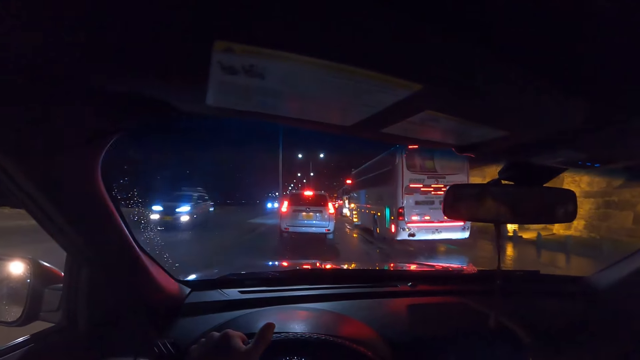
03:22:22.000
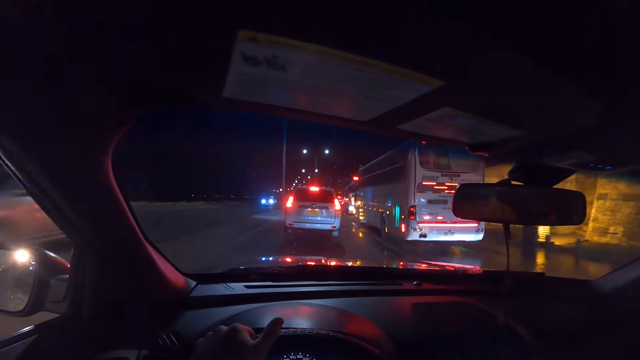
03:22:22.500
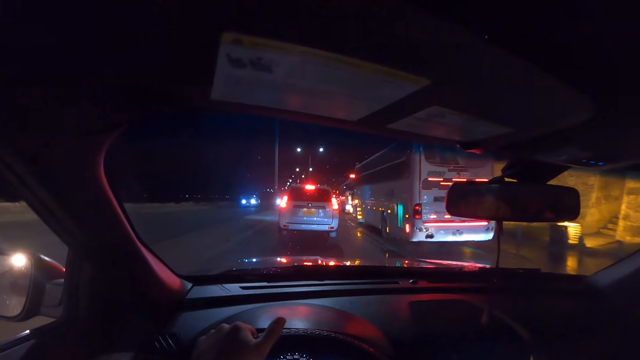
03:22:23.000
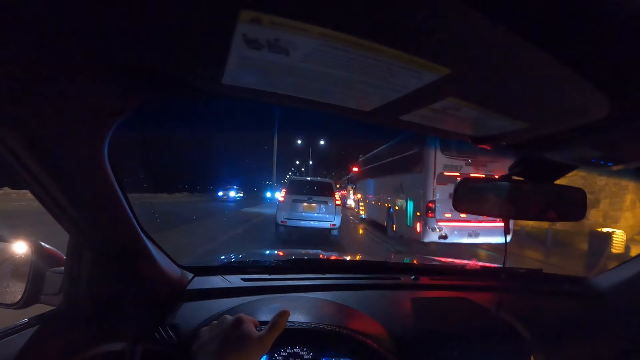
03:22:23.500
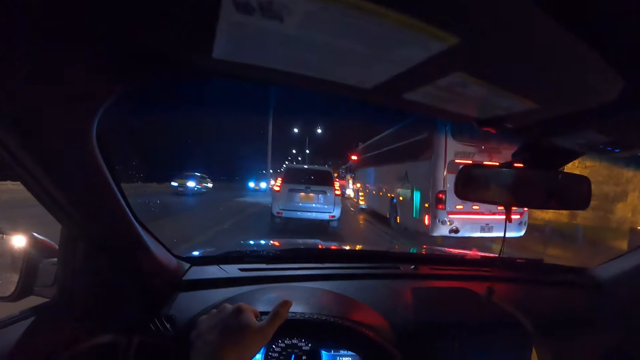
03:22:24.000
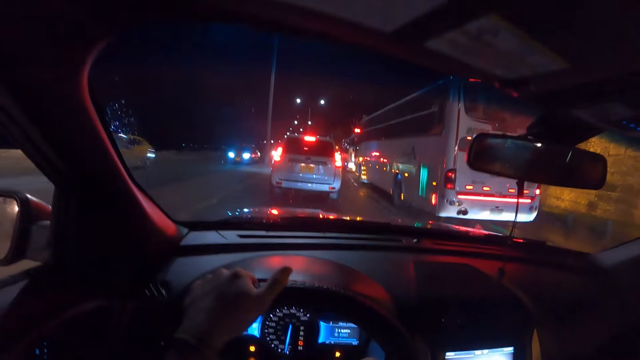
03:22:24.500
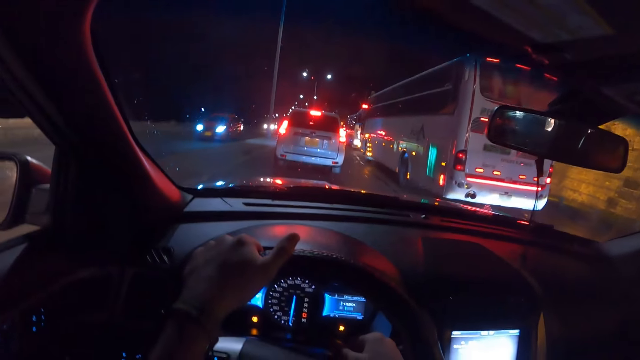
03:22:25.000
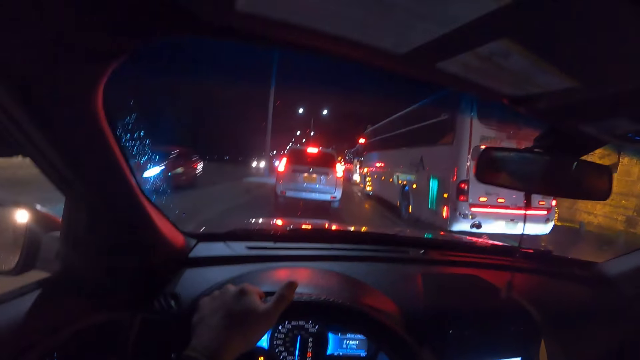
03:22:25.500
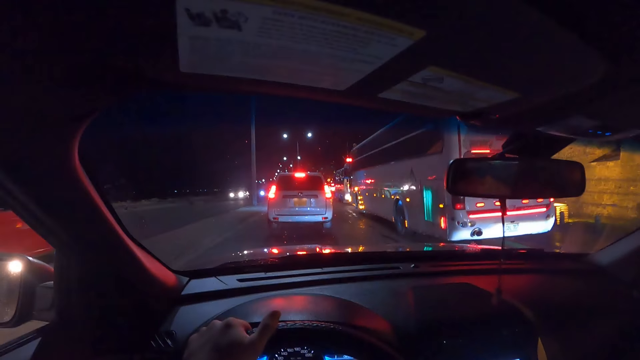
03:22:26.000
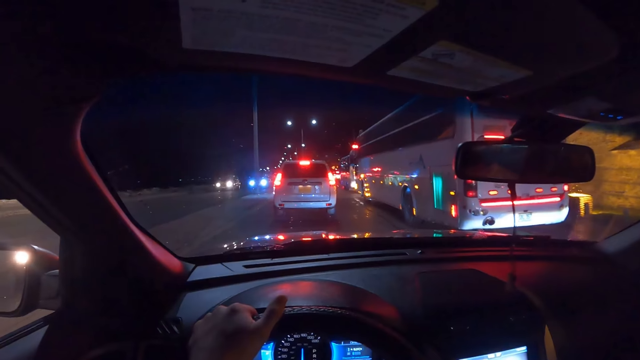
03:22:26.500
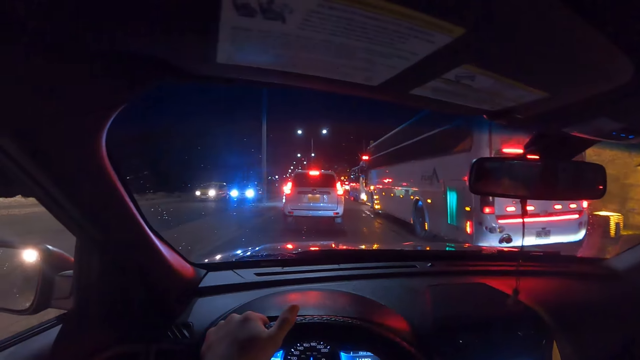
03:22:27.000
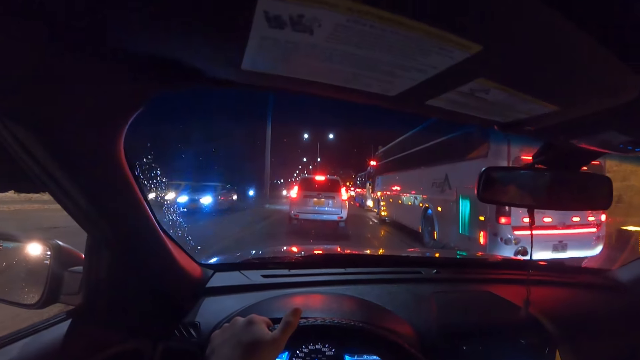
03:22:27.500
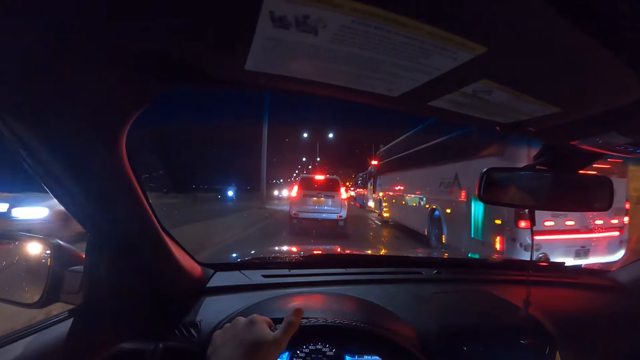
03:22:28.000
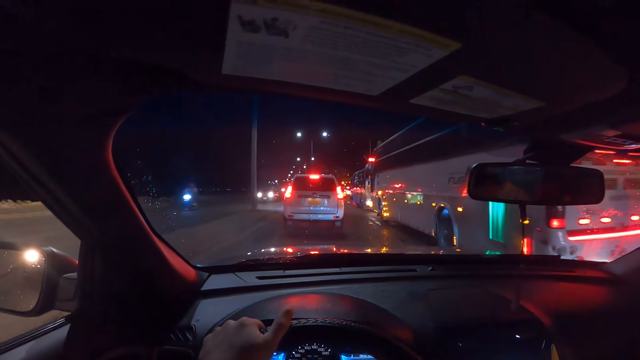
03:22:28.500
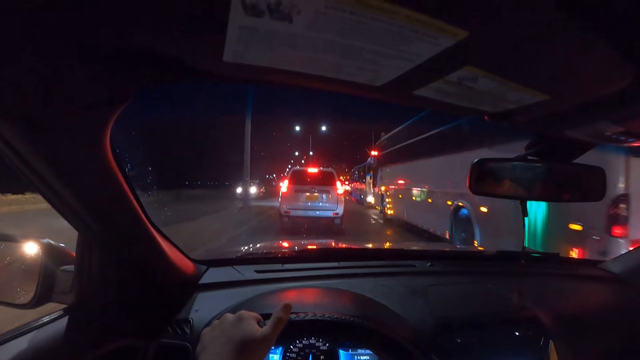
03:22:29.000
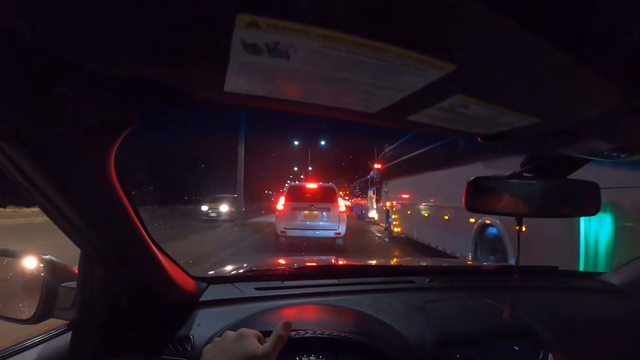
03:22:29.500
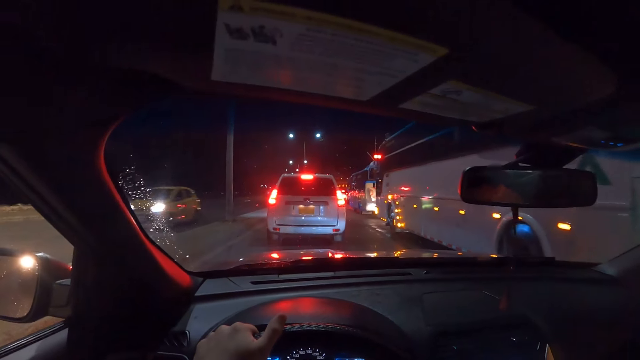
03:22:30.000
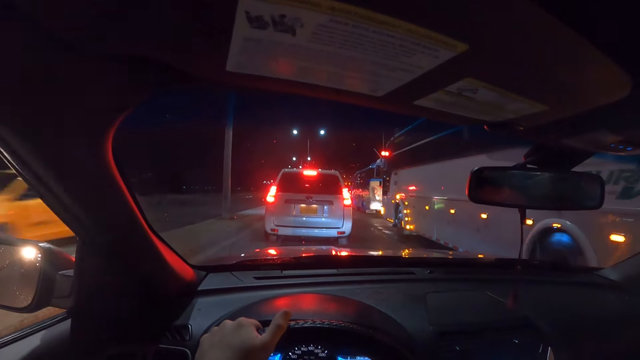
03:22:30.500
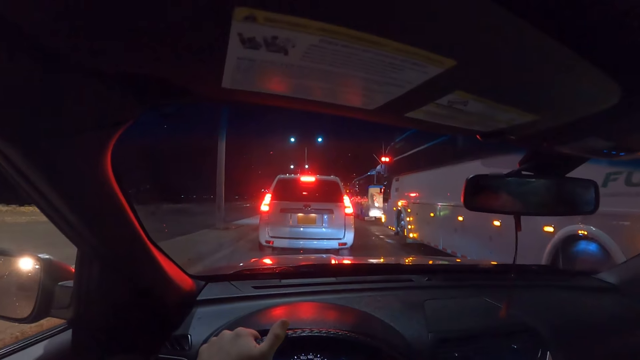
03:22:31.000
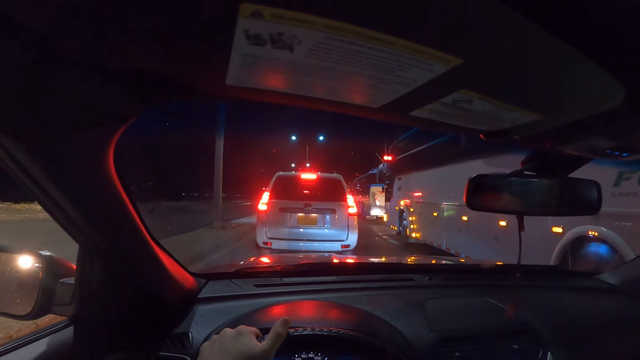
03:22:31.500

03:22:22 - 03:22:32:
A car drives past the camera wearer repeatedly. A motorcycle rides past them. A car drives past them.

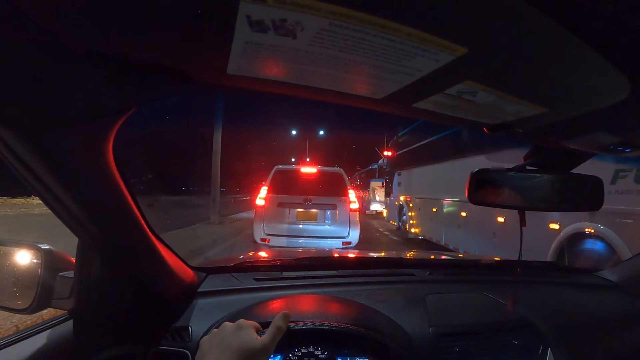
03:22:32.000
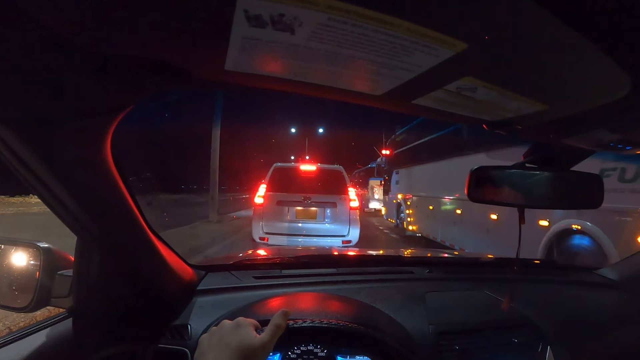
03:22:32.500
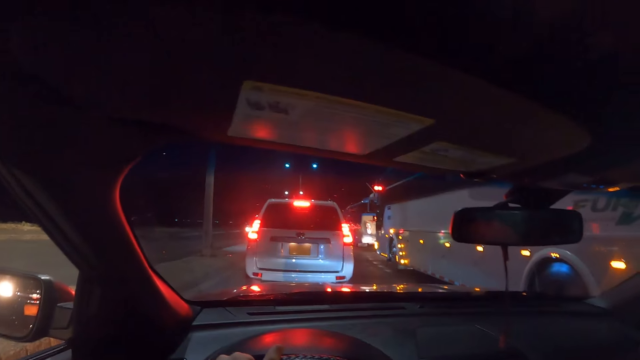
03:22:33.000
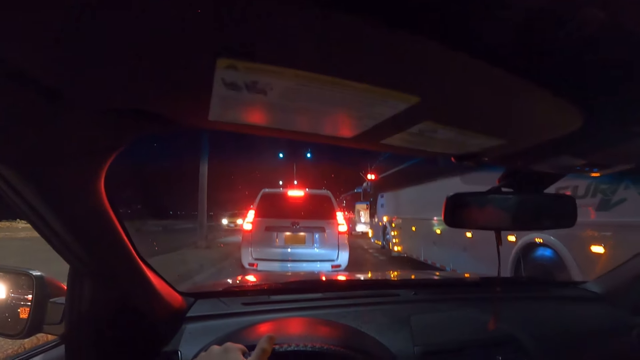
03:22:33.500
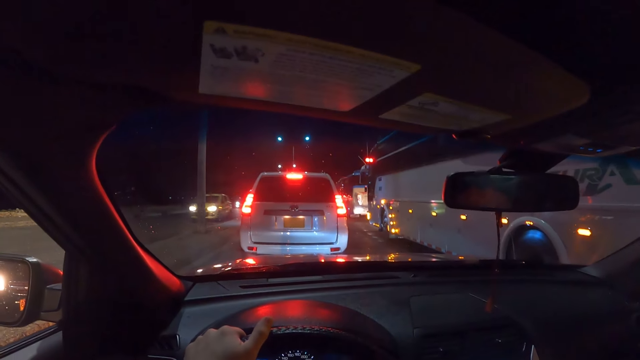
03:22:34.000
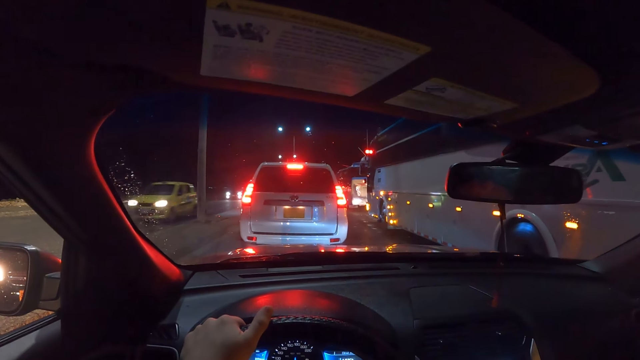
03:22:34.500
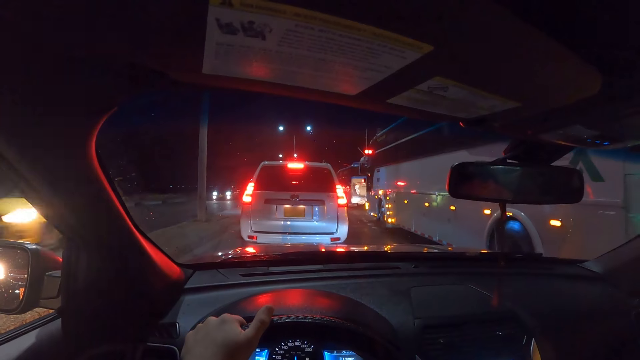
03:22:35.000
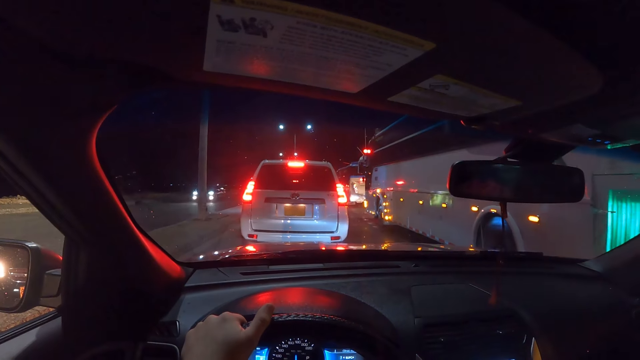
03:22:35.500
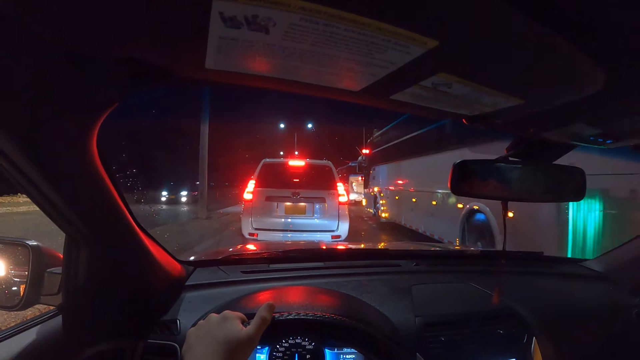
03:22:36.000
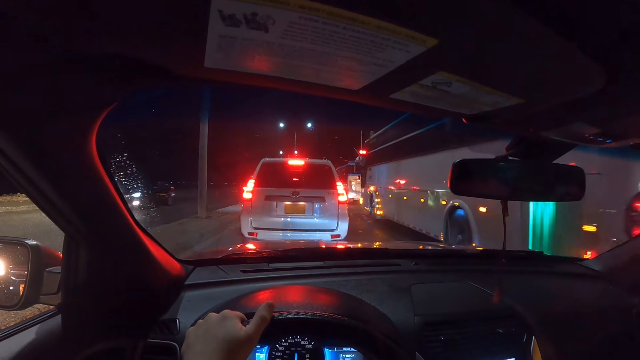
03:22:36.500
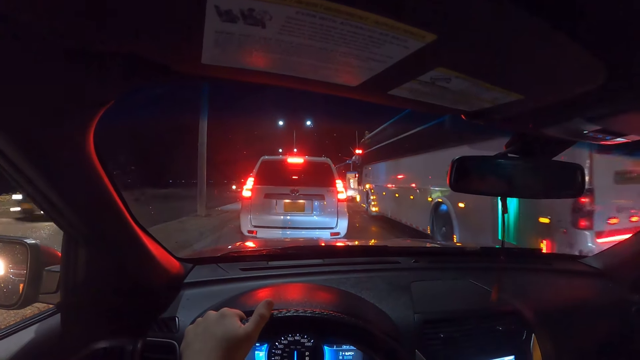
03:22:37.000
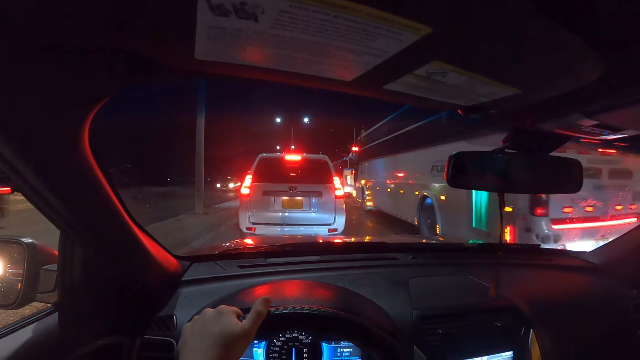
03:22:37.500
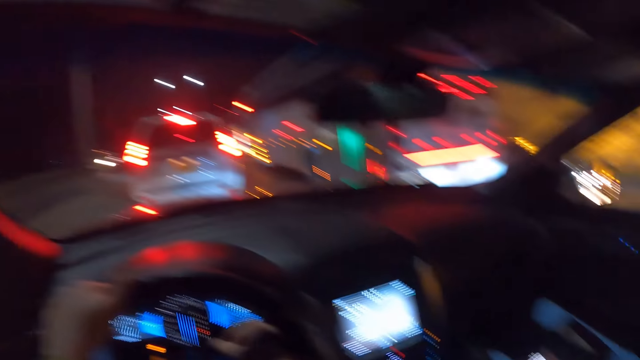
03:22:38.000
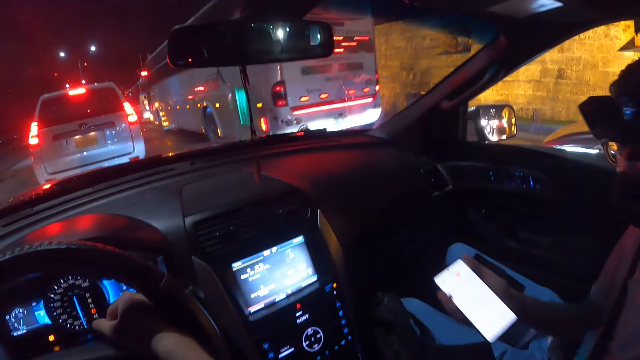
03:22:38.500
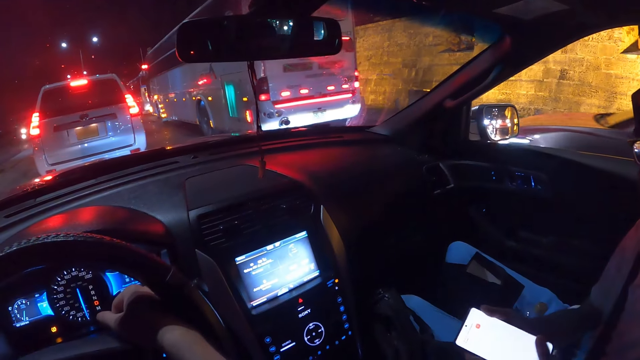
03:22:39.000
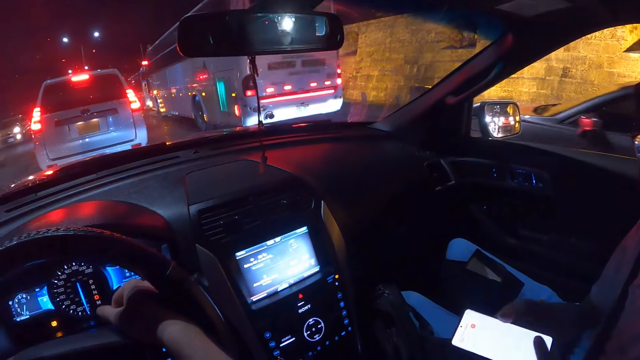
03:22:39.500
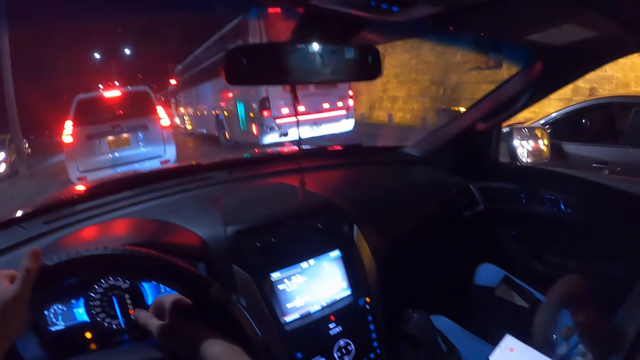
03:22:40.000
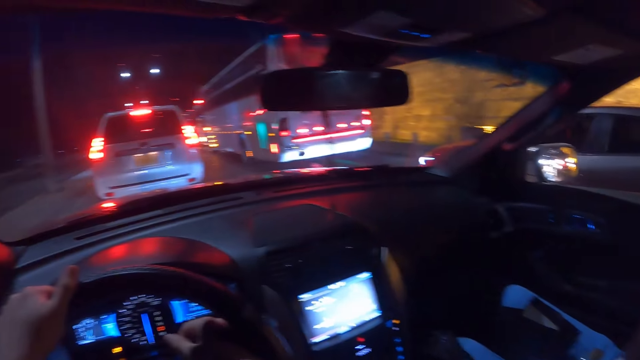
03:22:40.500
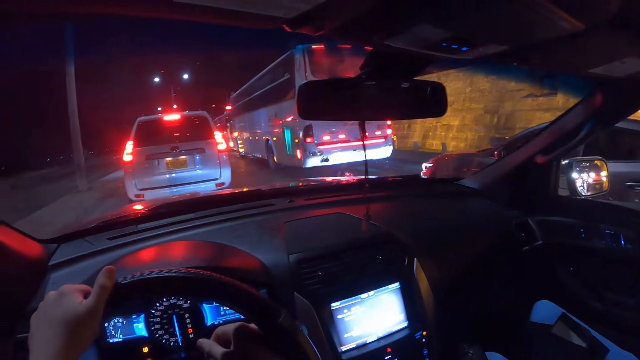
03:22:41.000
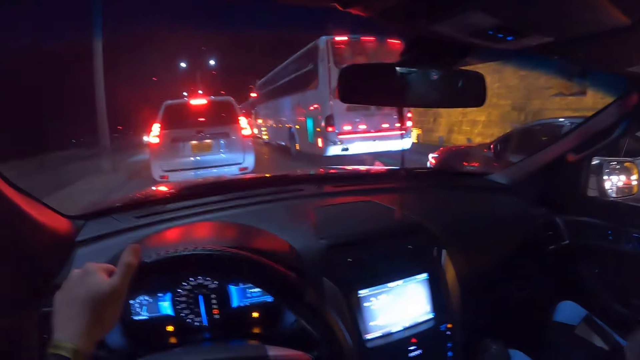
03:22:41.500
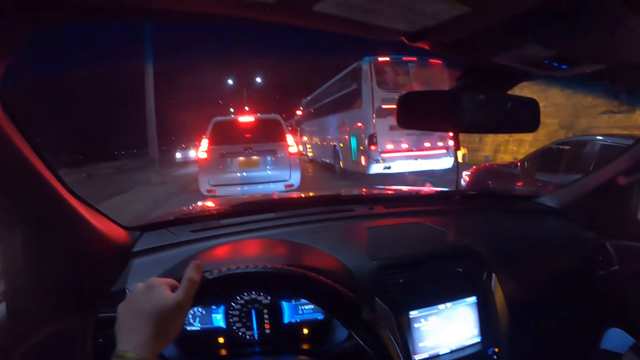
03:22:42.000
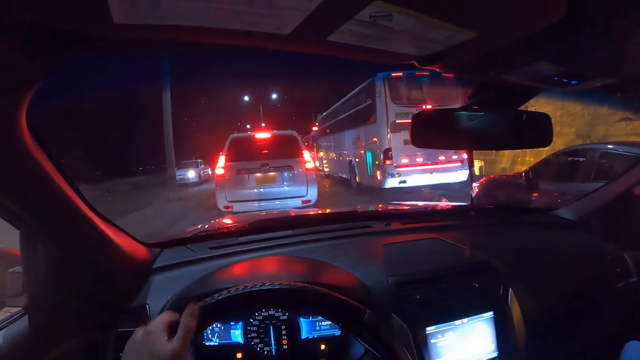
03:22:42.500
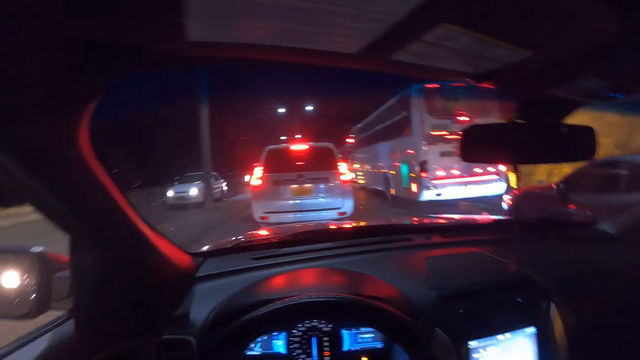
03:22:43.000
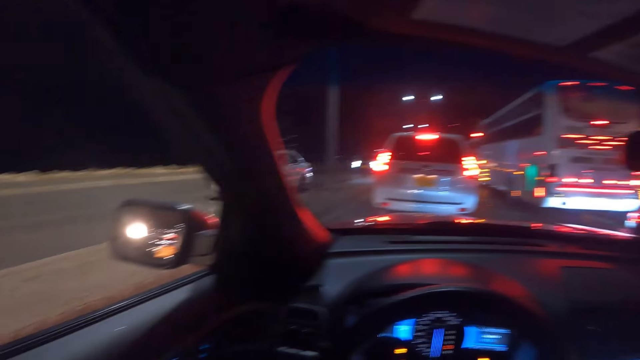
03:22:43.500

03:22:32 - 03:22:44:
The camera wearer looks around. A car drives past them. A car drives past them again. They turn around. A man holds the phone with his right hand. The man interacts with the camera wearer. The man holds the phone with both hands. He holds the phone with his left hand. The car drives past the camera wearer. They look around.
